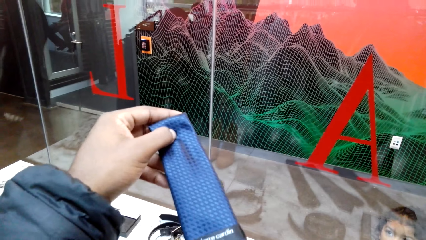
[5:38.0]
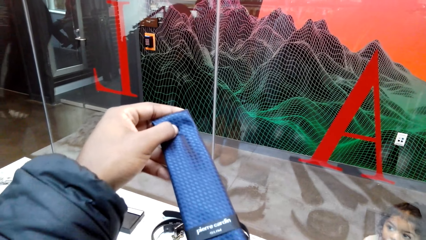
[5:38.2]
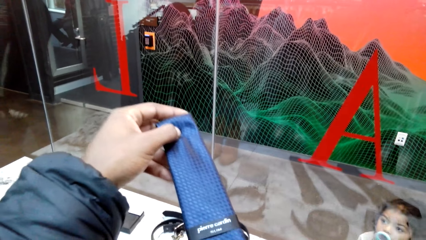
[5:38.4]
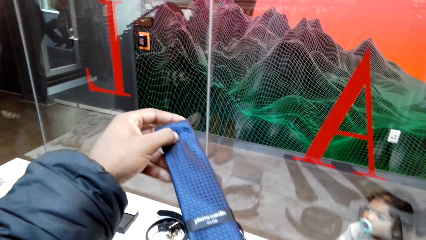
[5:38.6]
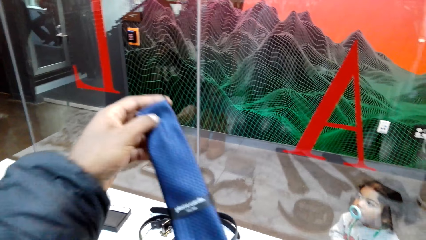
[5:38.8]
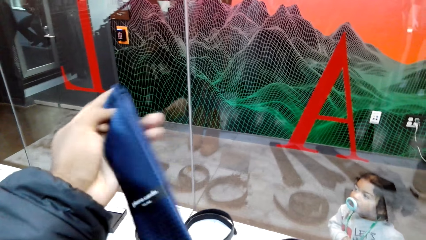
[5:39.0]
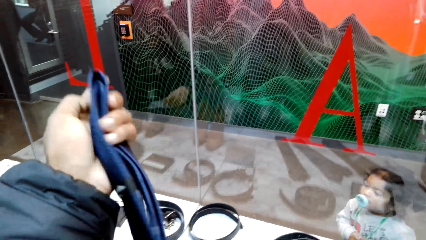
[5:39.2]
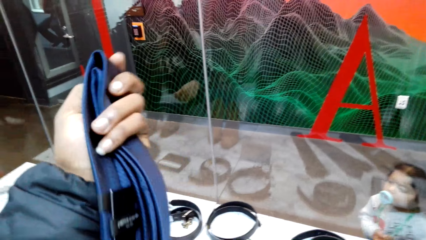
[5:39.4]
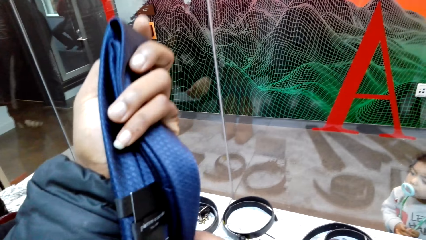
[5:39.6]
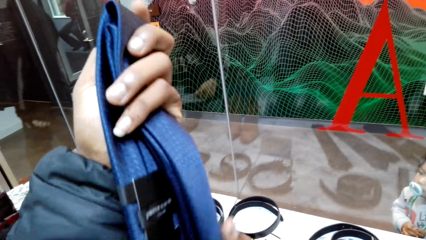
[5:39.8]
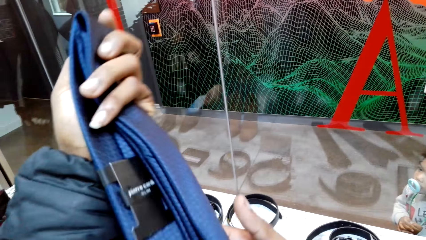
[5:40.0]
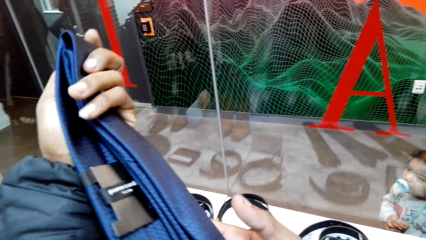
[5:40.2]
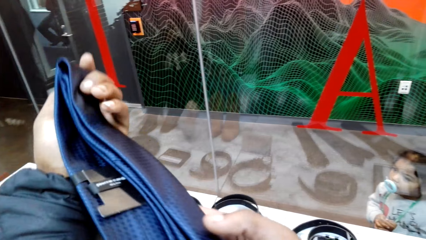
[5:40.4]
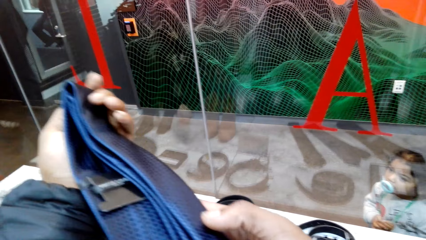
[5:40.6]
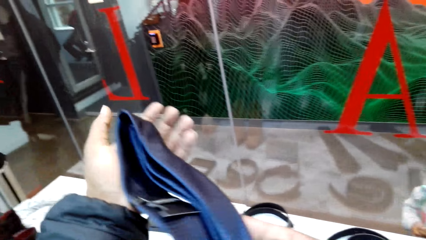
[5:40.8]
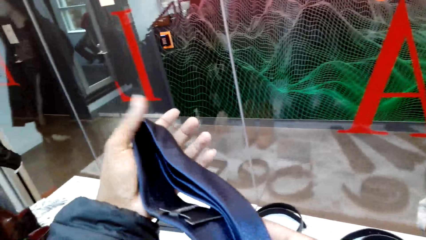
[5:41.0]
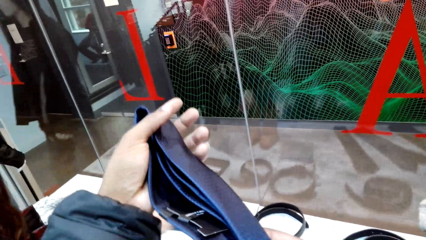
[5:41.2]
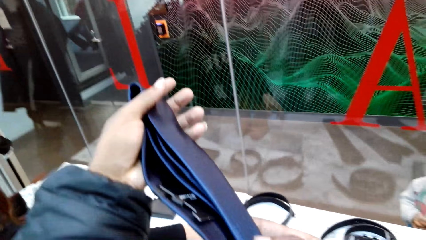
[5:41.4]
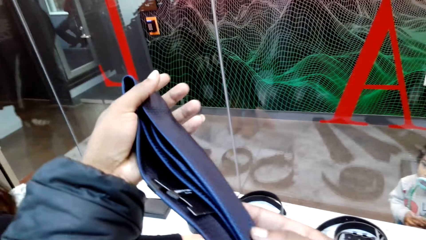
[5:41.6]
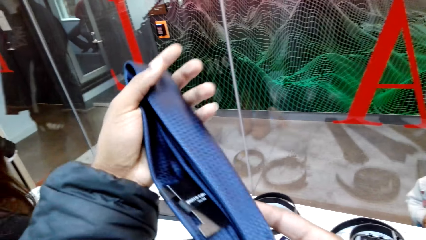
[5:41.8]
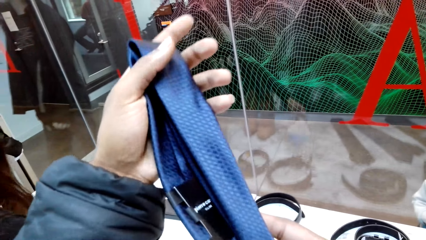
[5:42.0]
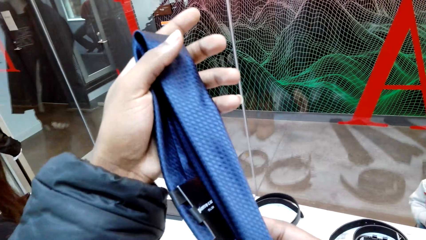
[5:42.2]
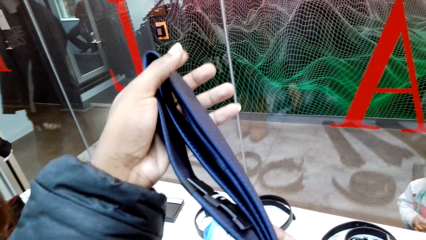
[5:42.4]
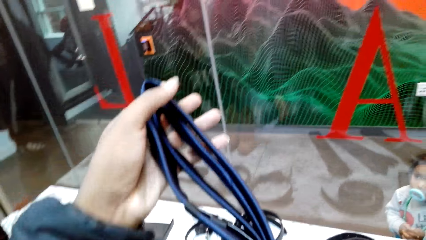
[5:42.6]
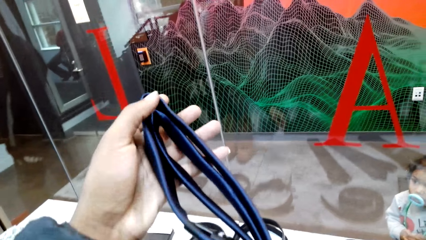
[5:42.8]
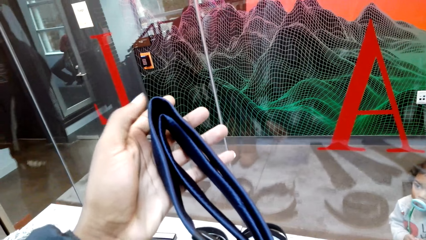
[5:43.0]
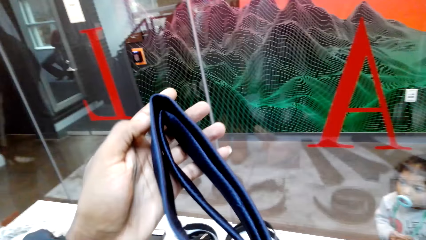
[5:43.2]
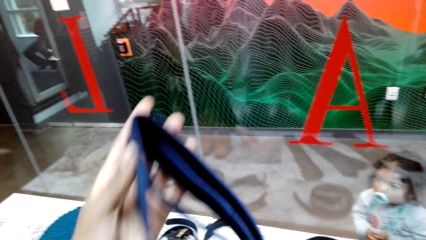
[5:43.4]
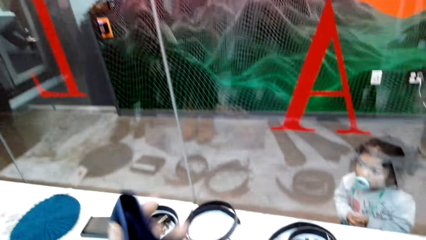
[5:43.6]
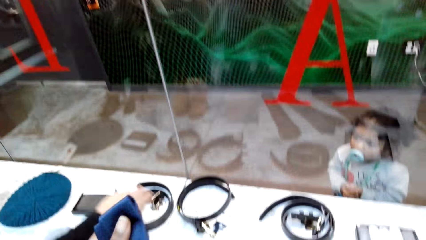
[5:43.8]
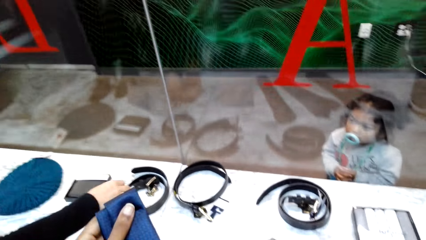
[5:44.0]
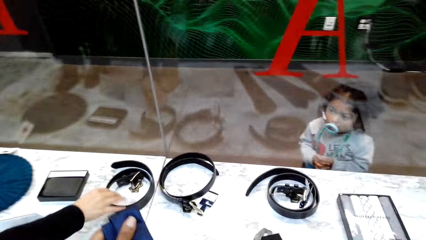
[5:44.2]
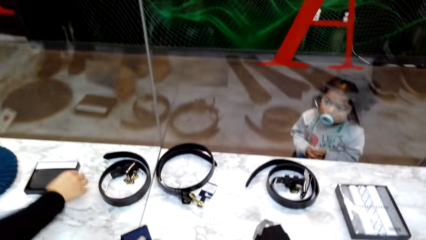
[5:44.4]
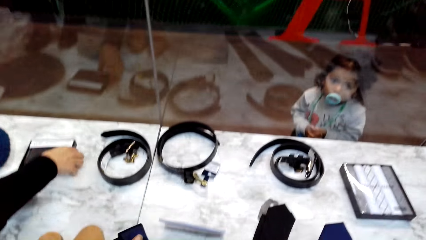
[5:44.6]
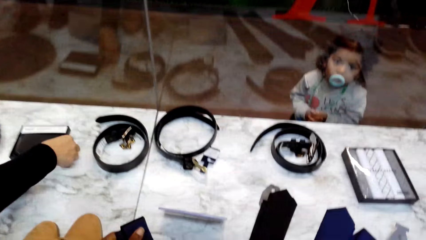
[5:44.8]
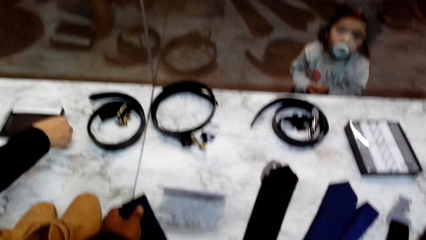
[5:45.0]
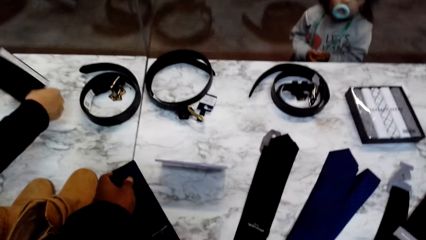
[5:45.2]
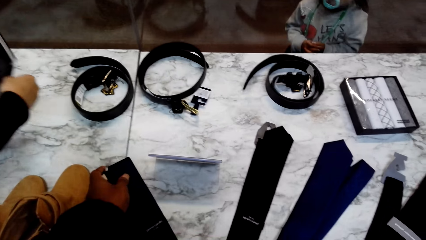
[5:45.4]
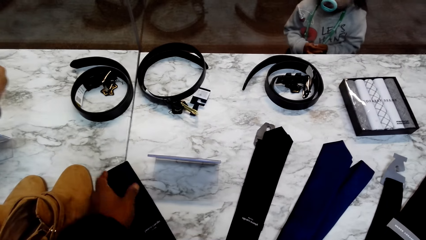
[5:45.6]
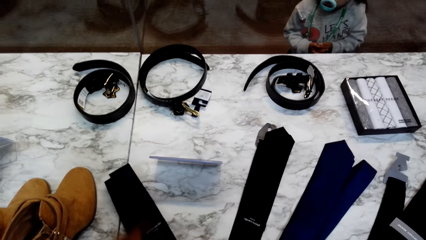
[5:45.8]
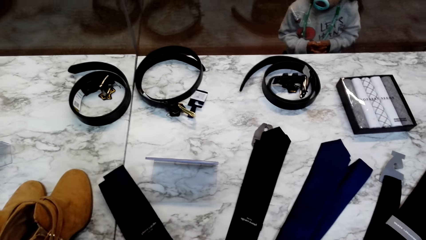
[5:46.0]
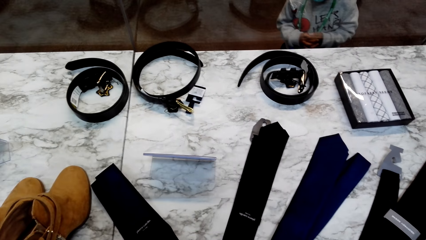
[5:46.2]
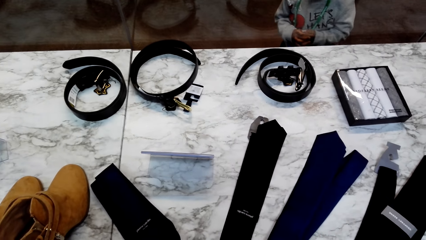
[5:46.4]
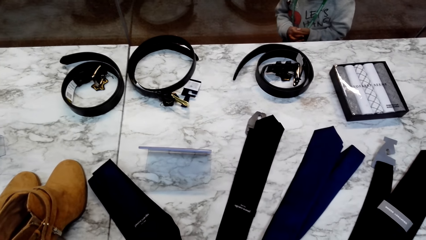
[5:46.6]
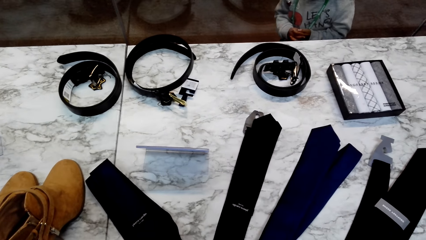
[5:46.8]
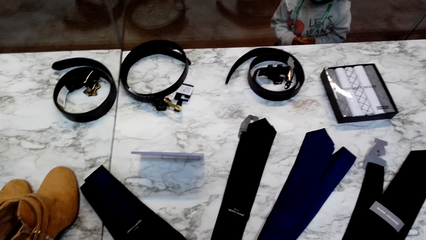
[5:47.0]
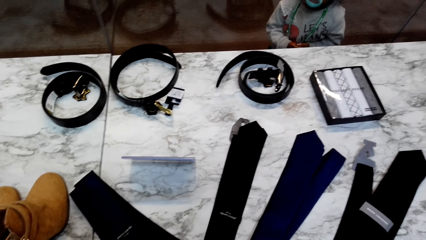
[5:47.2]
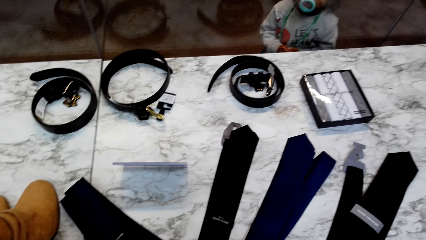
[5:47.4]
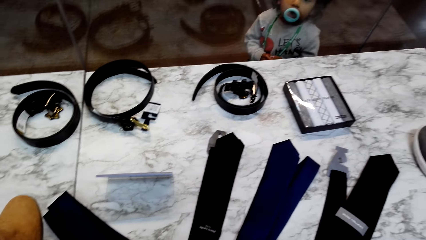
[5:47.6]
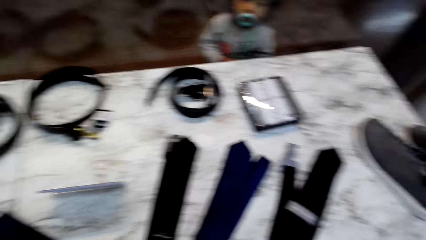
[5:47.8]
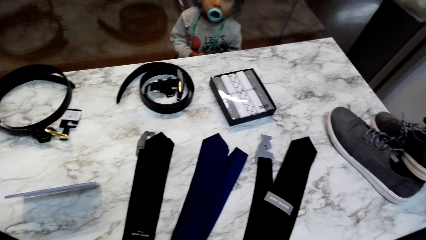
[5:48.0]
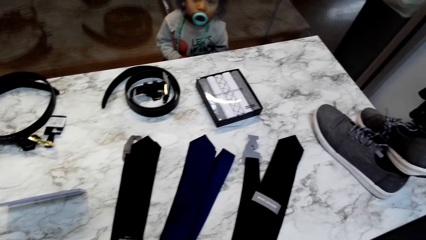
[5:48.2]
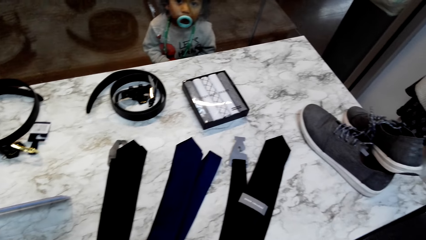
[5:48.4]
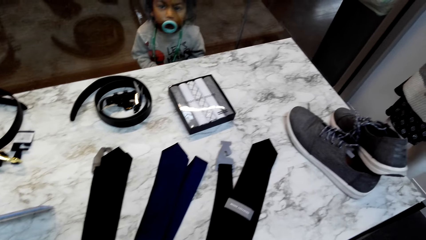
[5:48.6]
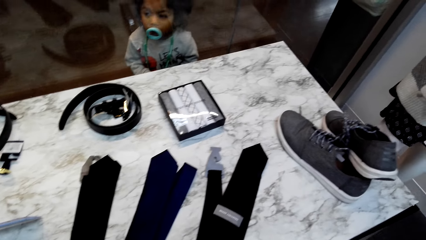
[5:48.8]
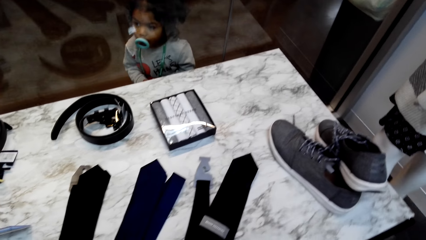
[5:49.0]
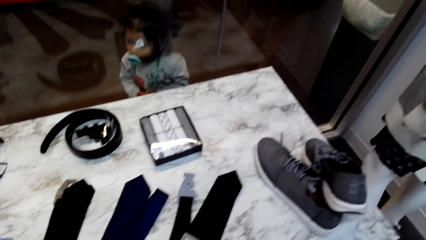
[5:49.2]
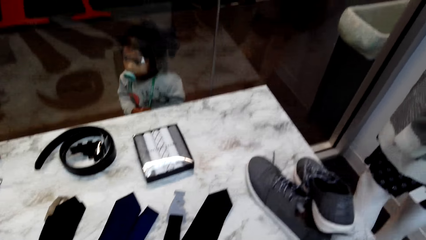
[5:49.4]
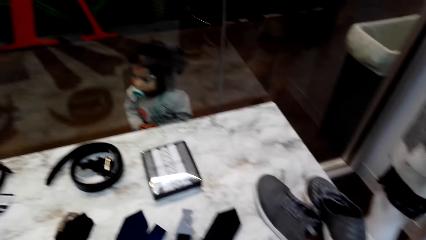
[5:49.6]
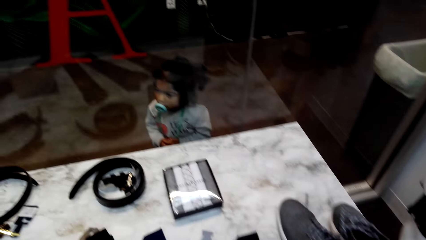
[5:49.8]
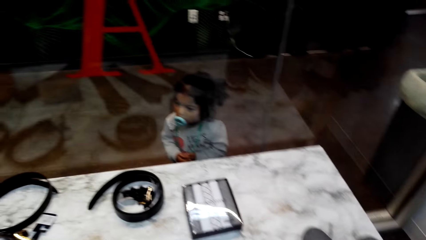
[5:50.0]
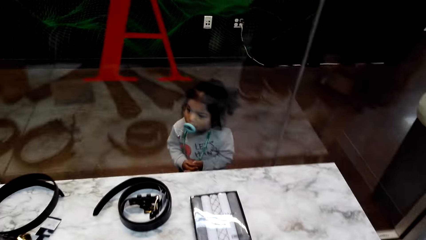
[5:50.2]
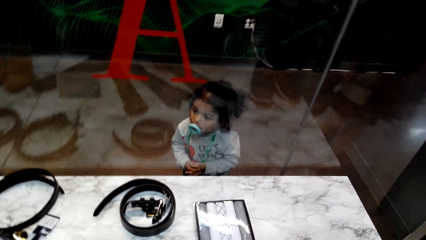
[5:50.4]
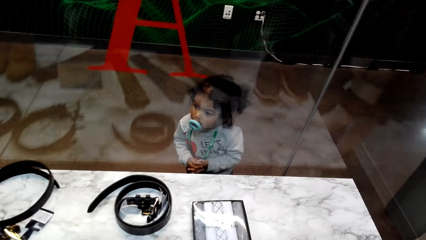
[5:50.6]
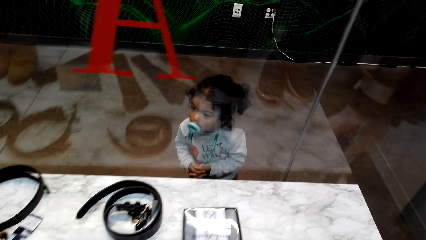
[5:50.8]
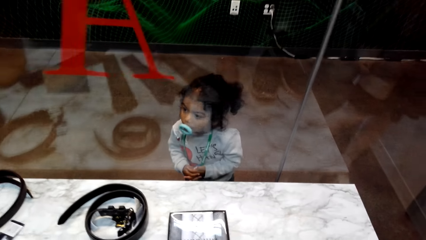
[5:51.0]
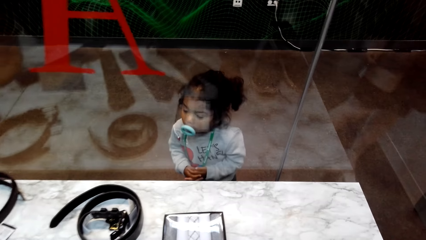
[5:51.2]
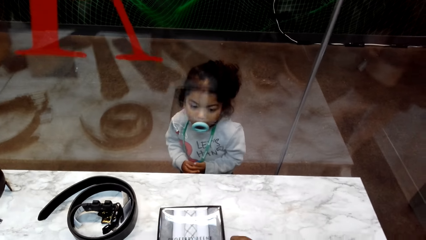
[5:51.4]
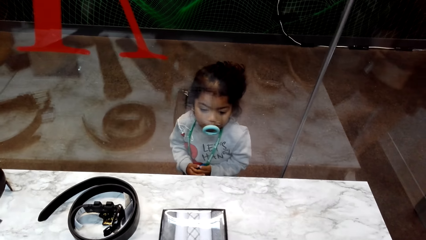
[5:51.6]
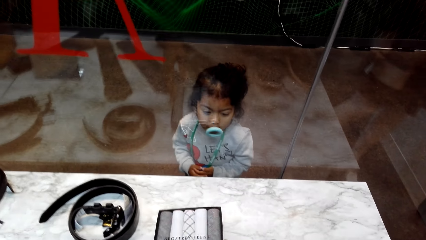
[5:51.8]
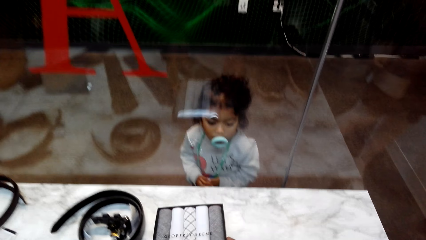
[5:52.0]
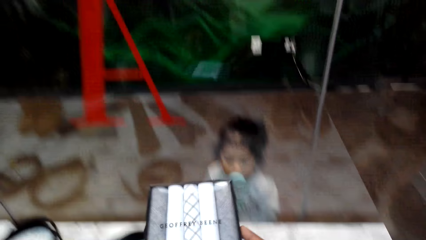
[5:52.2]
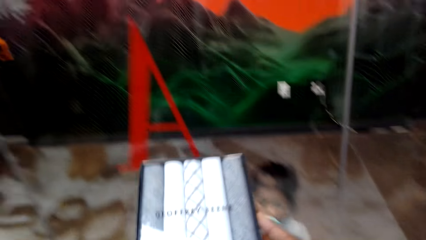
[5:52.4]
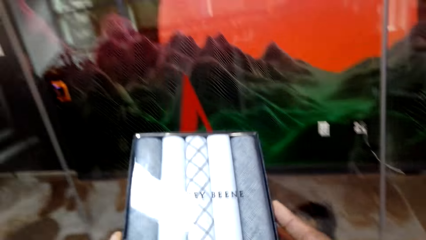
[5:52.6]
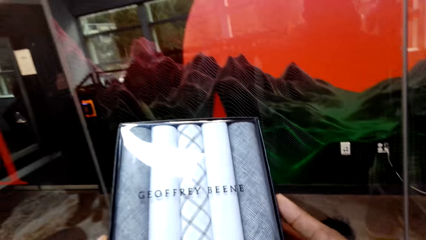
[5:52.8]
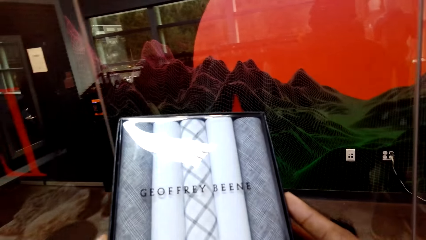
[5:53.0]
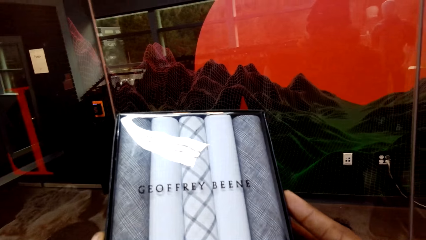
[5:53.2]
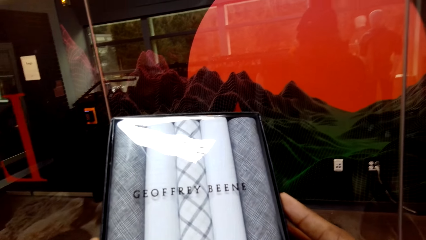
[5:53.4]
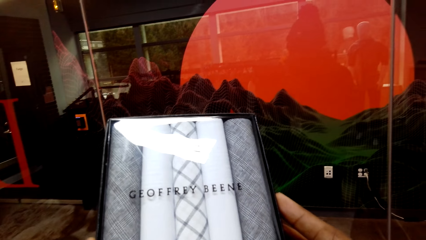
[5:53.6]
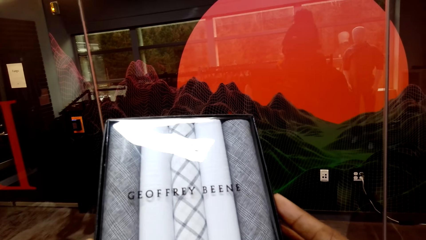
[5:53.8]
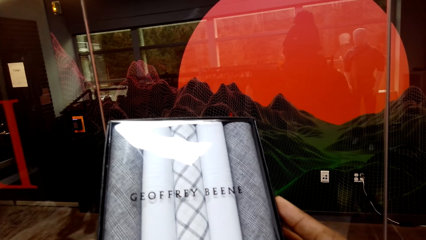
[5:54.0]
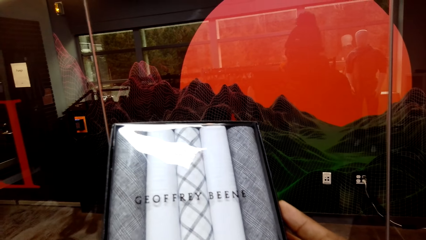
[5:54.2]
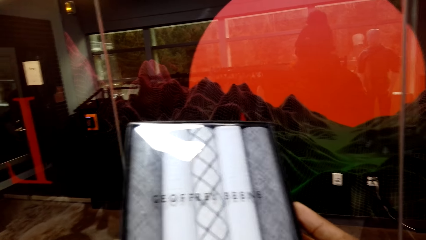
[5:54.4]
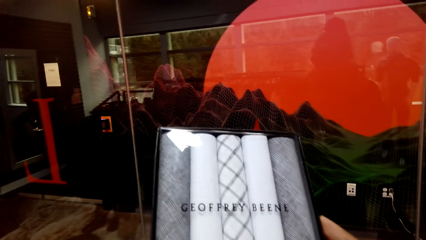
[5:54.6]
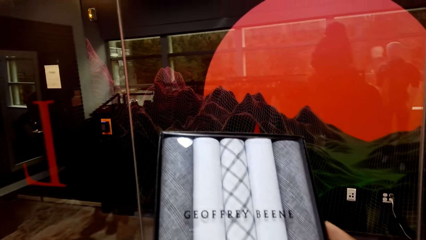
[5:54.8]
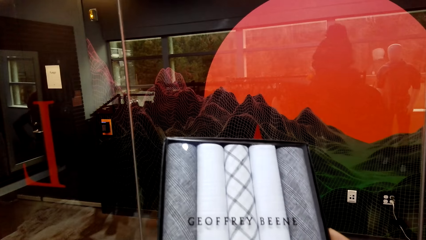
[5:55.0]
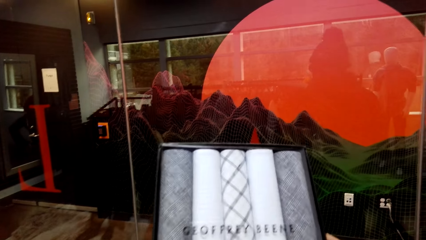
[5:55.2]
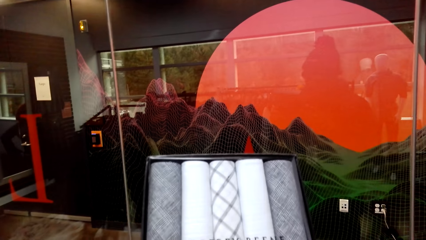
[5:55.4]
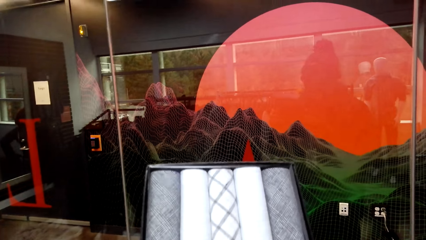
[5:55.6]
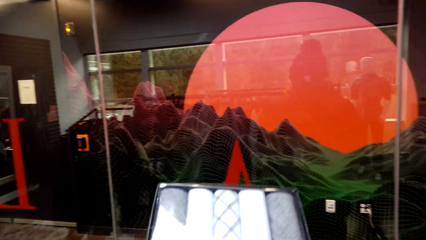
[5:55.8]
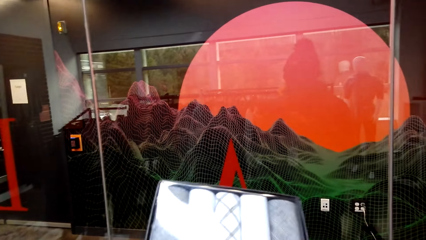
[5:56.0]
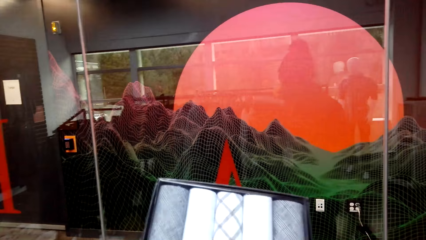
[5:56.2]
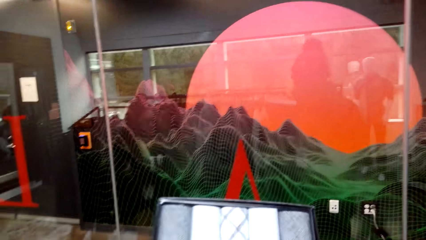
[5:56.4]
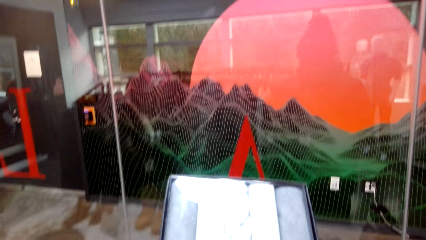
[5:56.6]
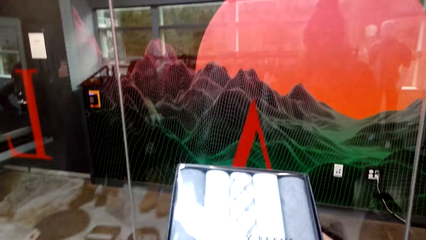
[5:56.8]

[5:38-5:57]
The camera wearer puts the tie or belt on the table. They pick the handkerchiefs or custom shirt box from the table. They look at the handkerchiefs.
